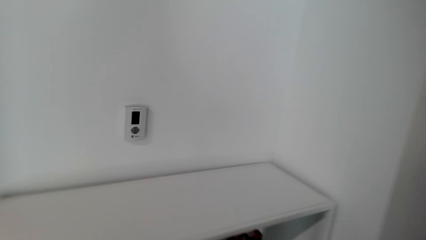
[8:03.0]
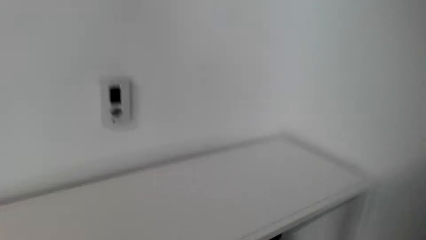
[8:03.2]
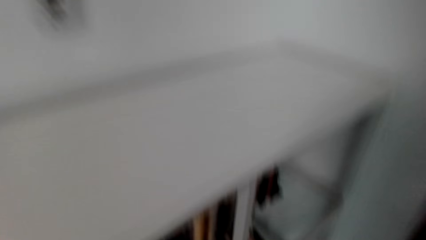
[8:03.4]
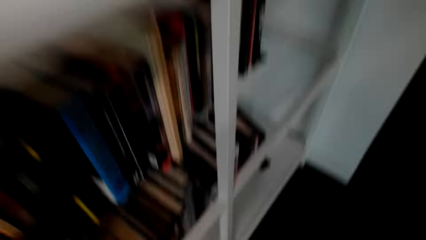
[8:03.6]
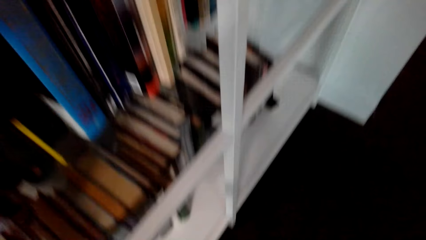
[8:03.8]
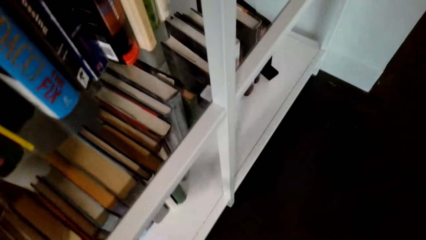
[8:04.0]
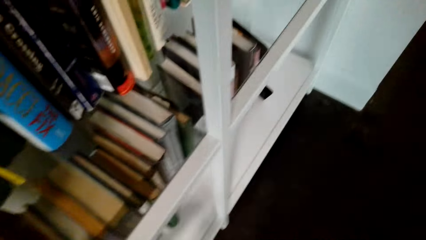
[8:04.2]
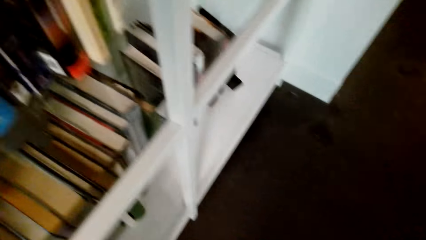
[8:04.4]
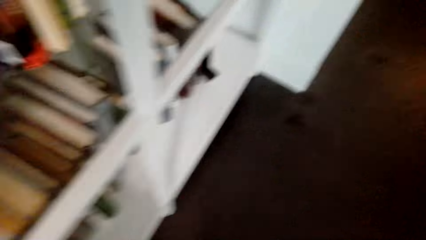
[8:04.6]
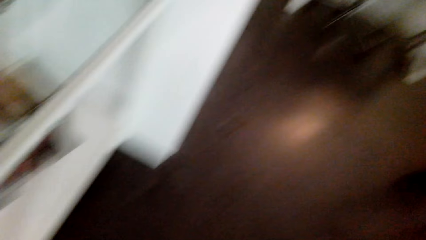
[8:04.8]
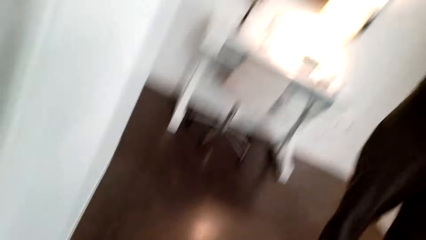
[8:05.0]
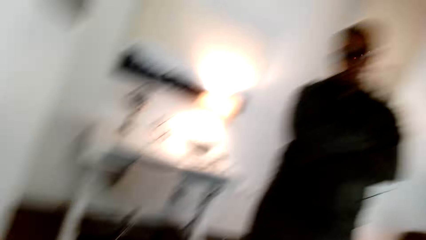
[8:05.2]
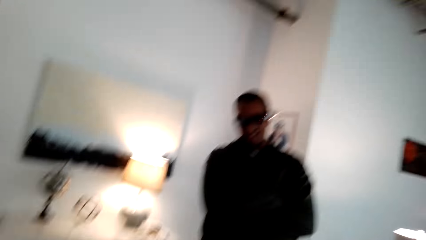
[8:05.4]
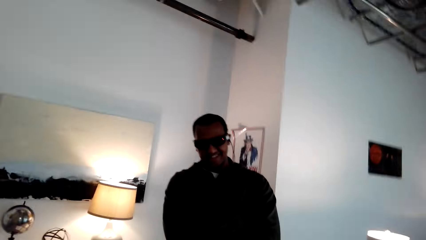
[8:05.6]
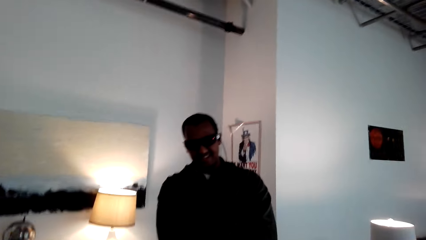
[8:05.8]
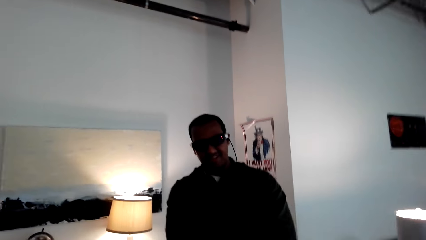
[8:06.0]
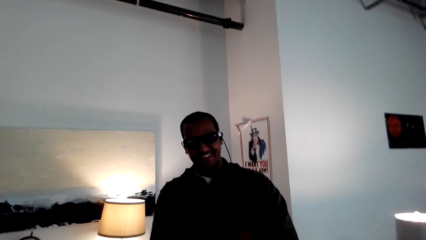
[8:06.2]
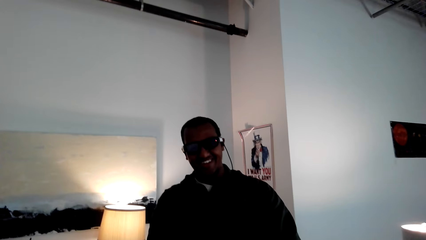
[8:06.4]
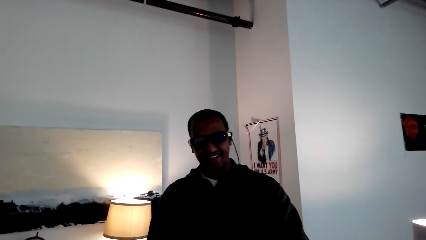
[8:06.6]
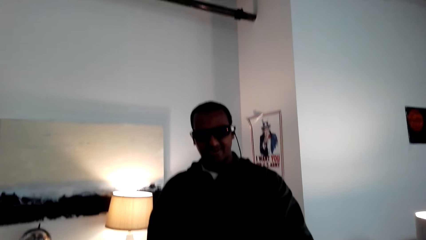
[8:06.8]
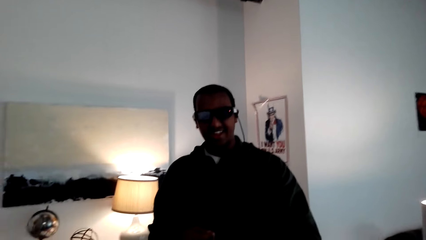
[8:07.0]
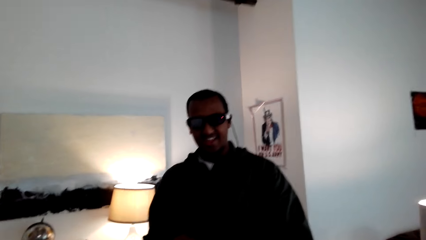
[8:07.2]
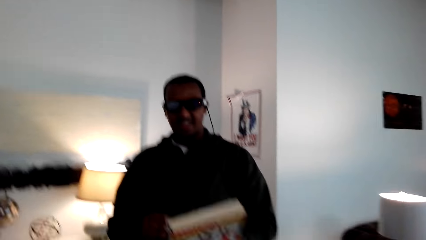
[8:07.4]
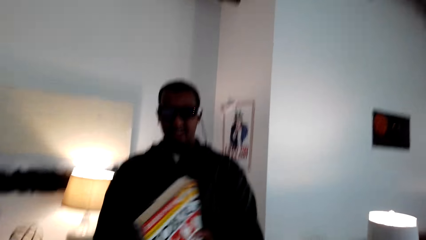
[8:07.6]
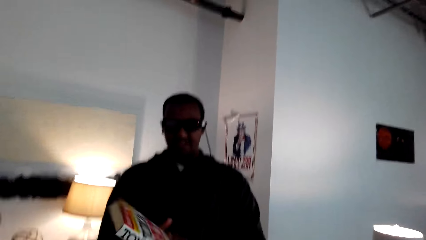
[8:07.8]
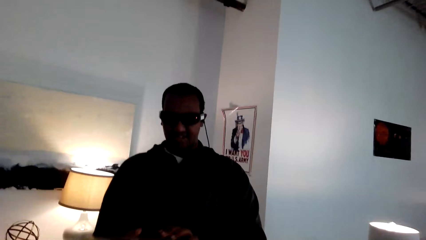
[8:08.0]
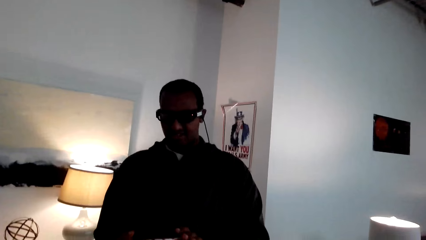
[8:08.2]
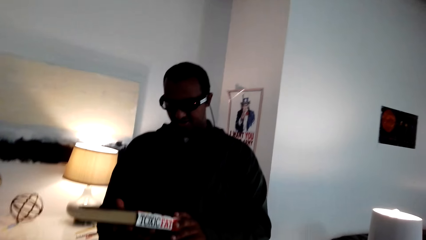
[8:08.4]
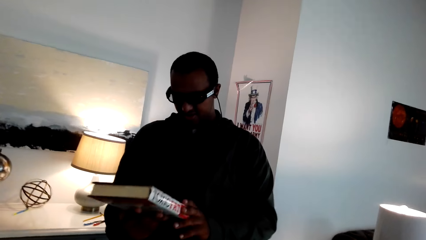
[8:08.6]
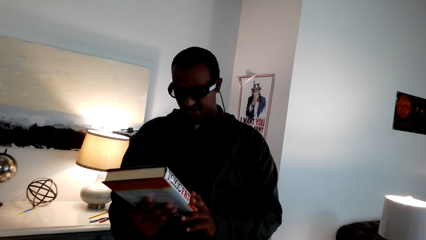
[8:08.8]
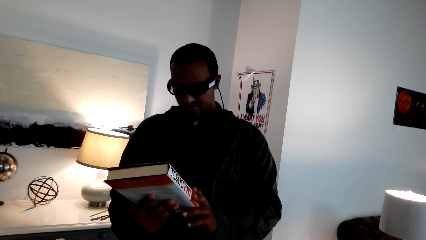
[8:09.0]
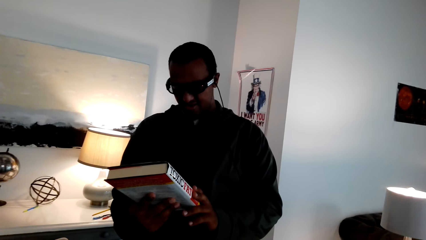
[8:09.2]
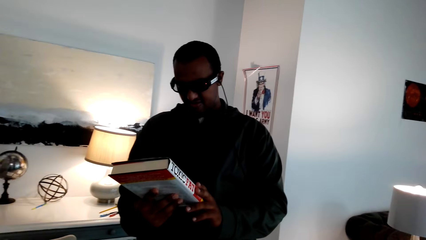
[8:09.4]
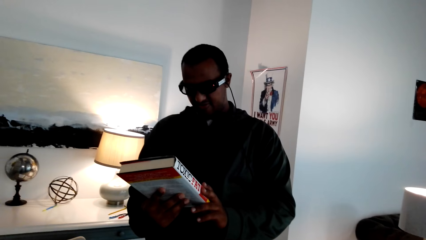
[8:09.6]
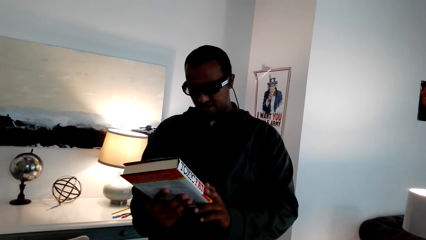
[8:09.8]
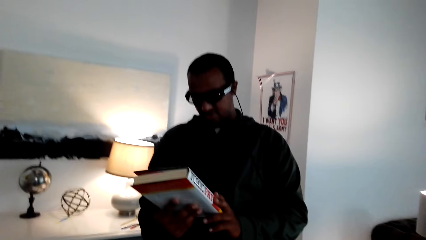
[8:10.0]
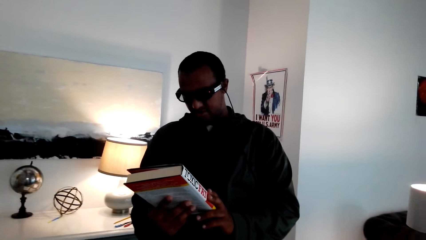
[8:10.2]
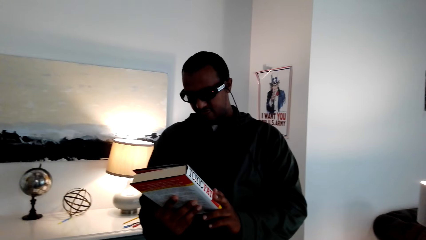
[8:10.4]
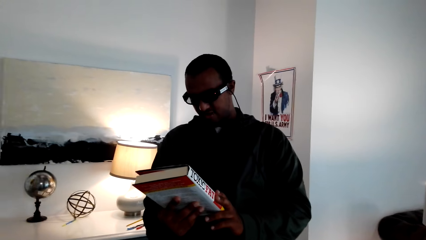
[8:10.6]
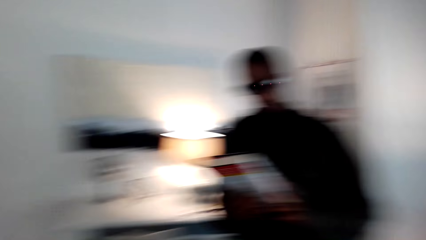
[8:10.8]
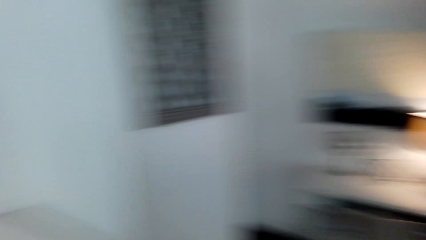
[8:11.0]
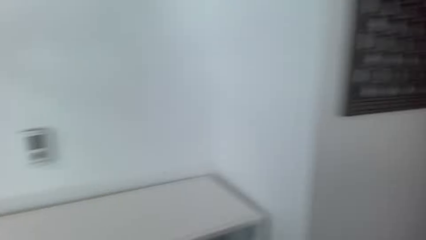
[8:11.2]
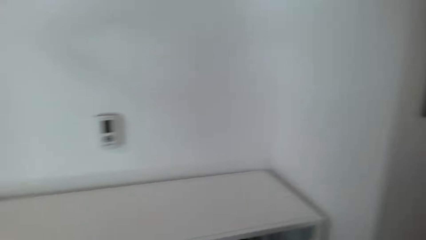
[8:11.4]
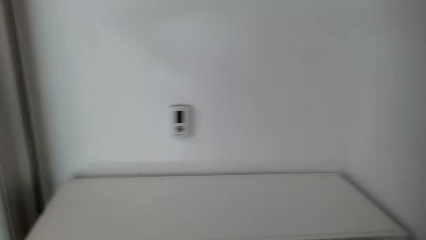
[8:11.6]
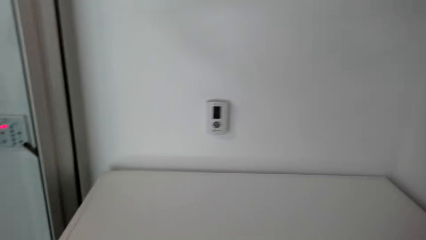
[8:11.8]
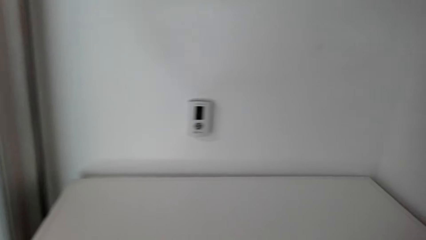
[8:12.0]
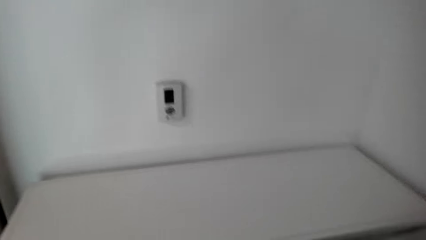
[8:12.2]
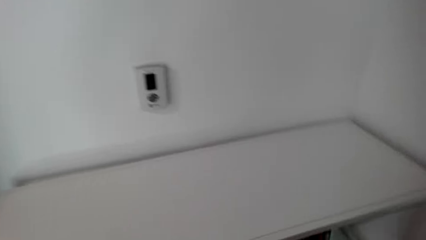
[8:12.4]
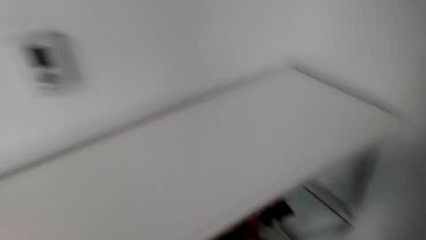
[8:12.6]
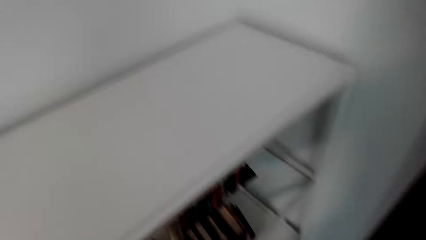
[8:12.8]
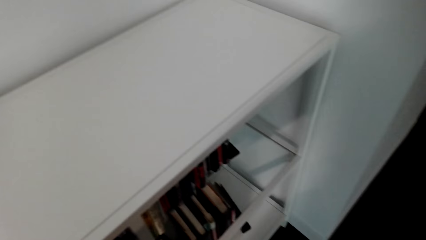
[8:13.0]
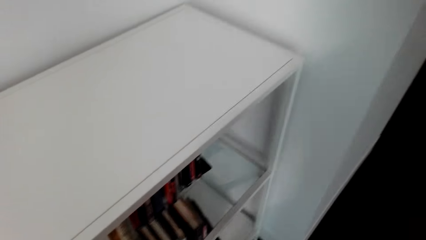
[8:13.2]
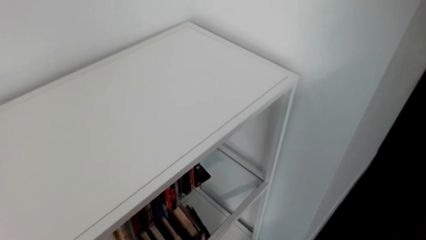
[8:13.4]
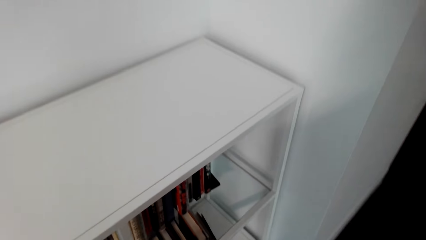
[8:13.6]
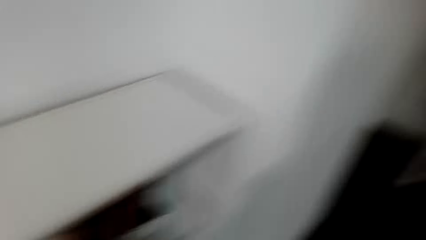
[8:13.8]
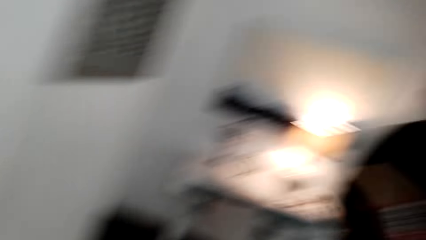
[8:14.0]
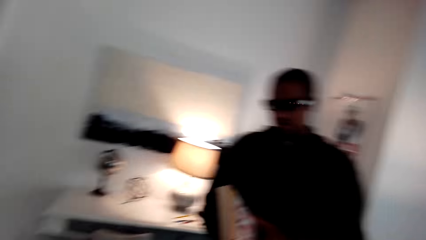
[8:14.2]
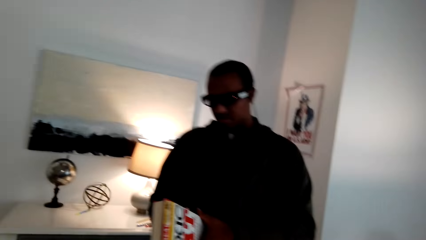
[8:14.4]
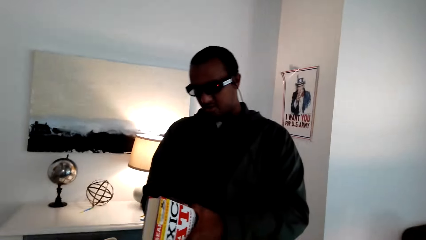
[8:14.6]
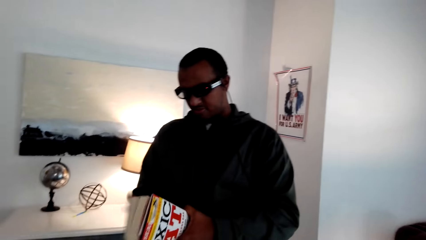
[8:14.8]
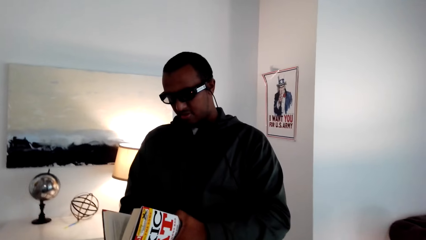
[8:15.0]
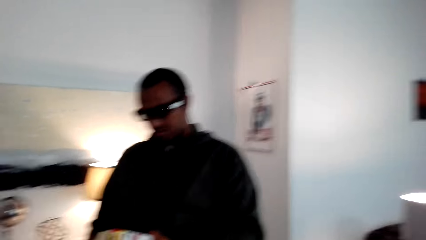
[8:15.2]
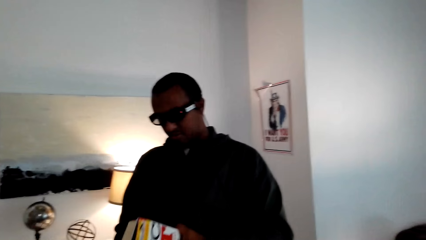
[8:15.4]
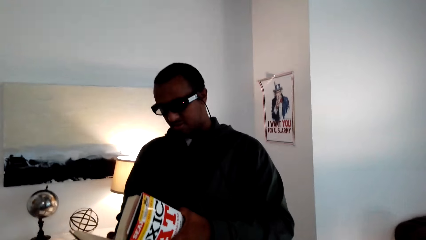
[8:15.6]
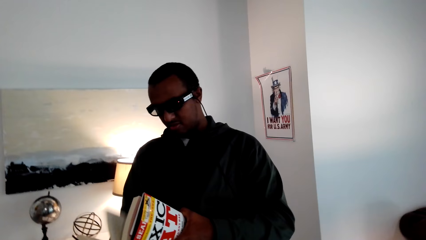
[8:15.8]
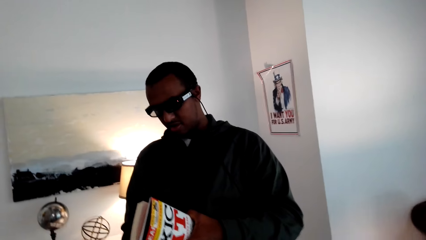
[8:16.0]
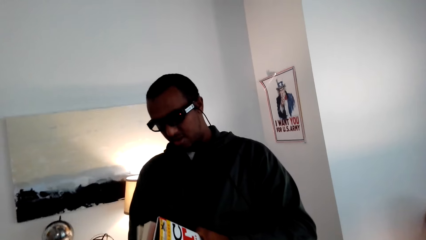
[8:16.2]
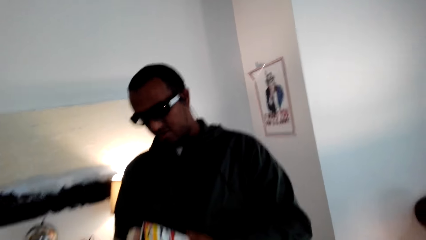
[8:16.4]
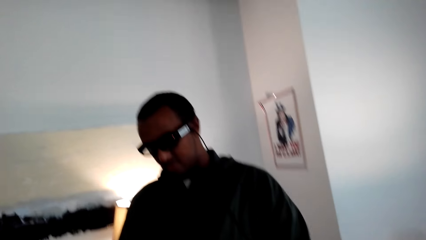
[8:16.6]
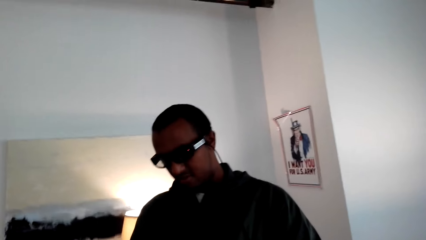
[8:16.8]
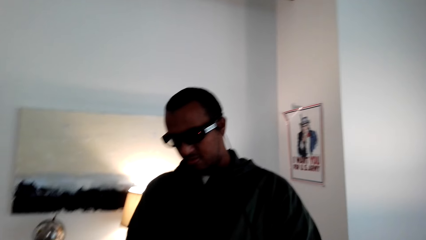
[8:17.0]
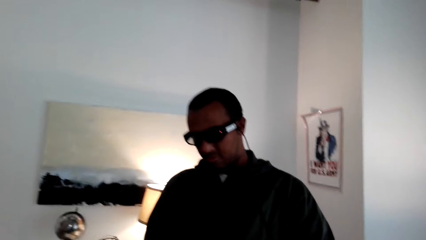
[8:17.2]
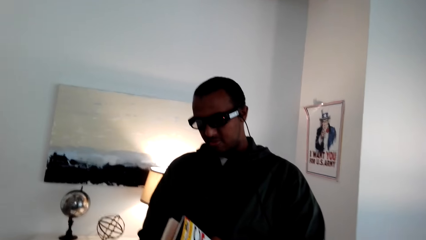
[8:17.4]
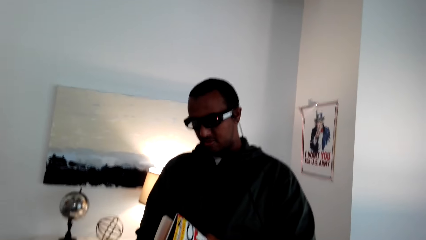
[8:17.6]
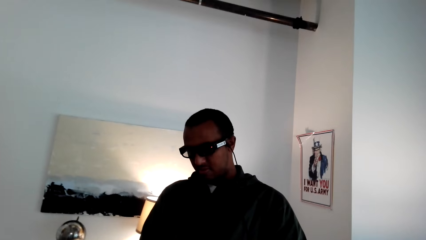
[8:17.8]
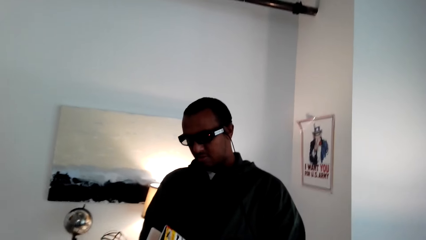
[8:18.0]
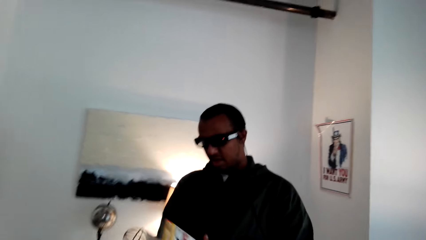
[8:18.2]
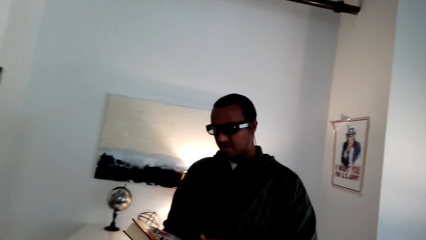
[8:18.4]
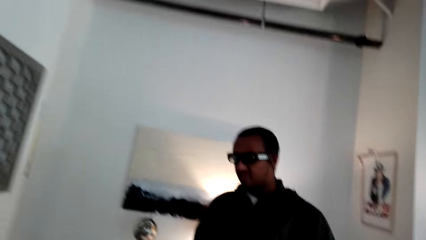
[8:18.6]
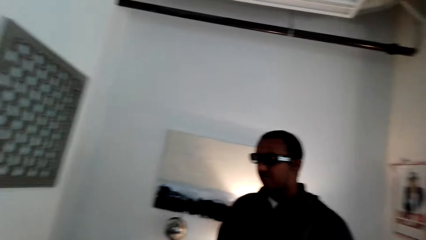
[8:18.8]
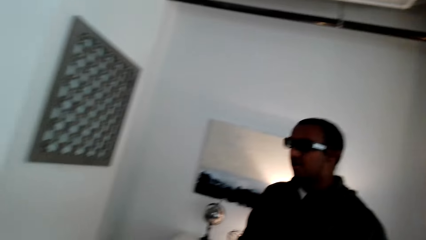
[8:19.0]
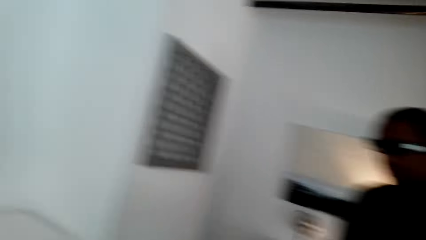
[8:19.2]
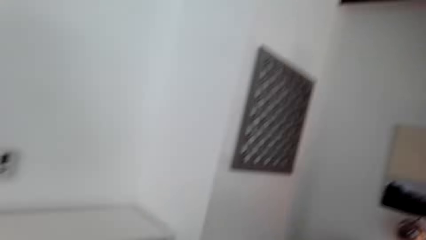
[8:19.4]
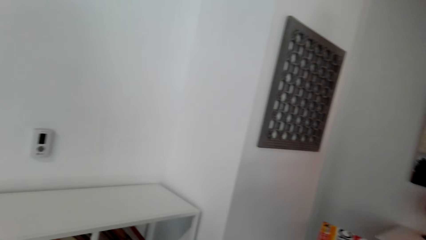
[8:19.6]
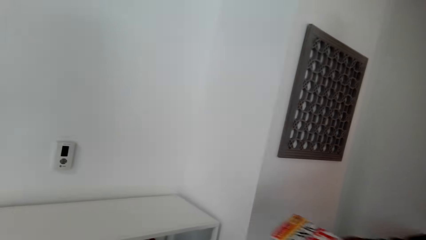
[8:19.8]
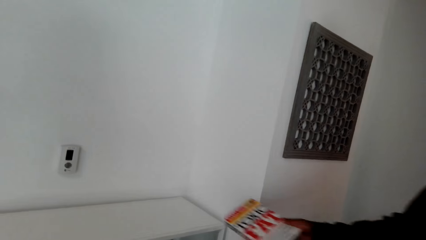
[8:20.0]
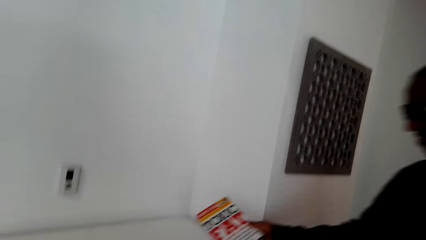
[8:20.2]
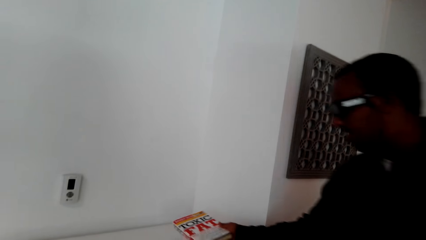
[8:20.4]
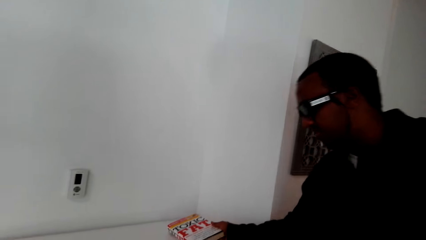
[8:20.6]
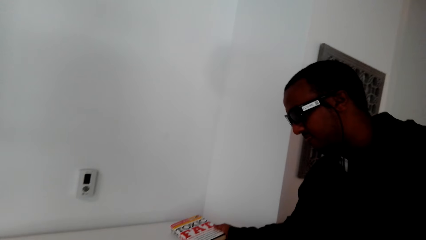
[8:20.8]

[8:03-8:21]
The camera wearer picks up a book. A man picks up the book. The camera wearer hands the book to the man. They converse with the man. The man checks the book. The camera wearer converses with the man. They look around the house. They converse with the man. The man opens the book. The camera wearer converses with the man. The man flips pages of the book. The camera wearer converses with the man. The man puts the book on a bookshelf.
